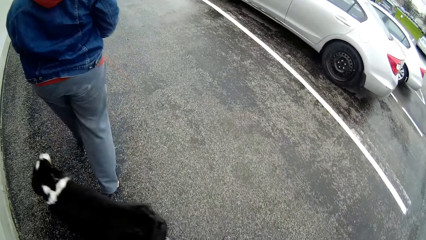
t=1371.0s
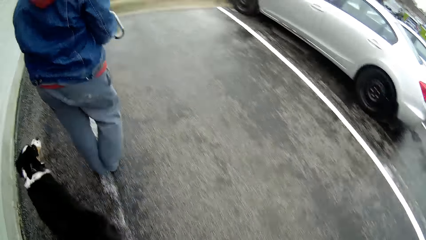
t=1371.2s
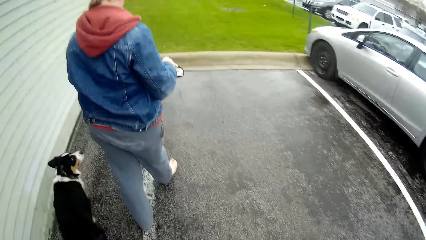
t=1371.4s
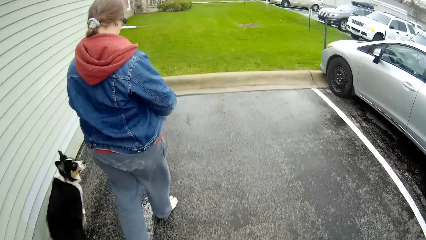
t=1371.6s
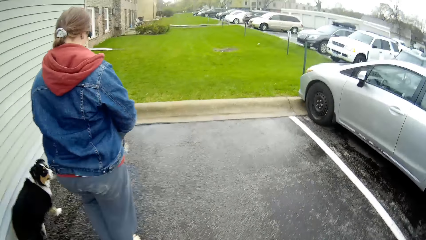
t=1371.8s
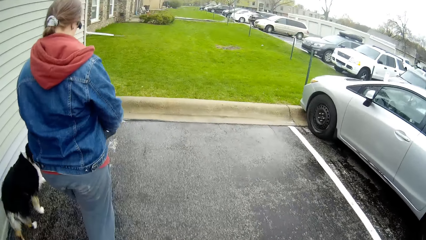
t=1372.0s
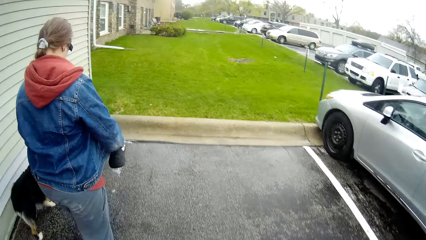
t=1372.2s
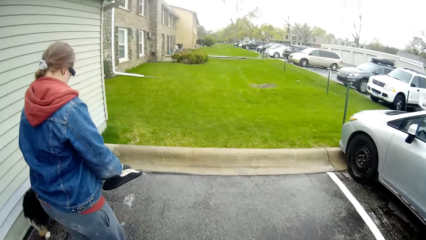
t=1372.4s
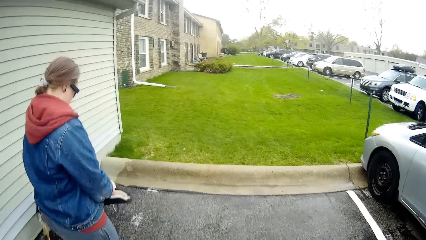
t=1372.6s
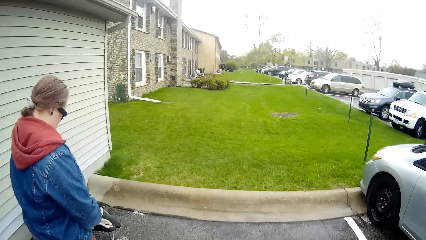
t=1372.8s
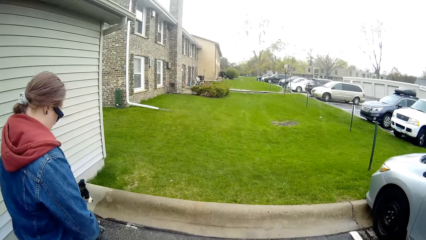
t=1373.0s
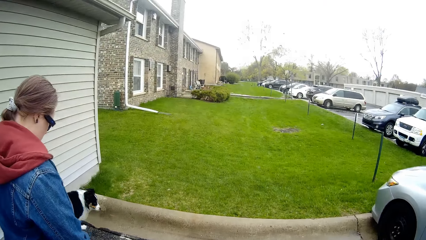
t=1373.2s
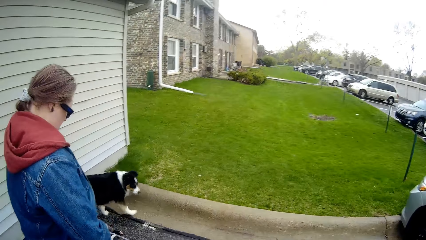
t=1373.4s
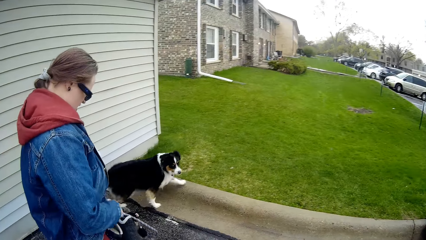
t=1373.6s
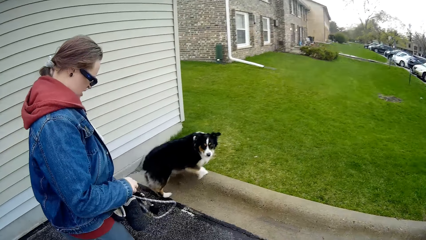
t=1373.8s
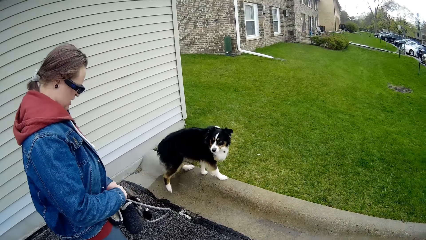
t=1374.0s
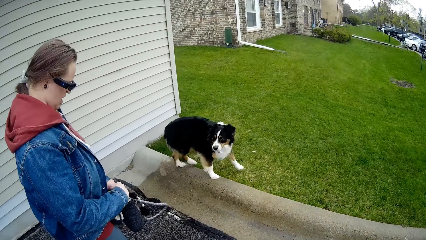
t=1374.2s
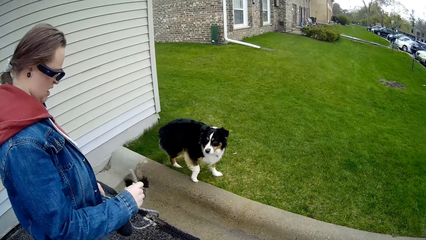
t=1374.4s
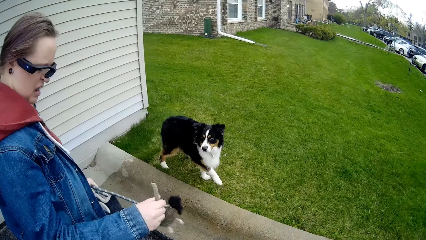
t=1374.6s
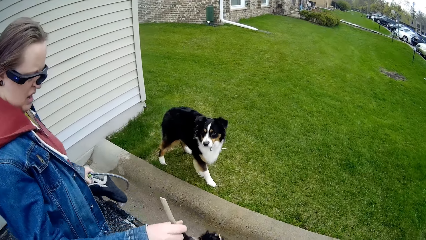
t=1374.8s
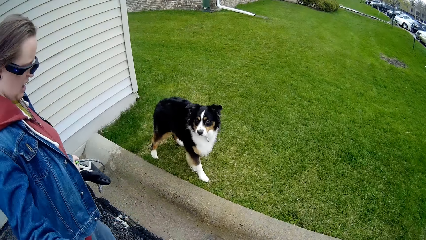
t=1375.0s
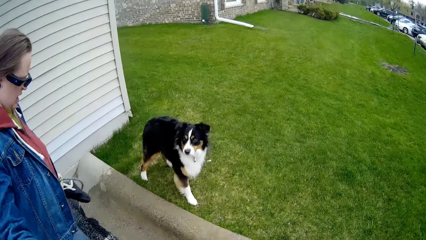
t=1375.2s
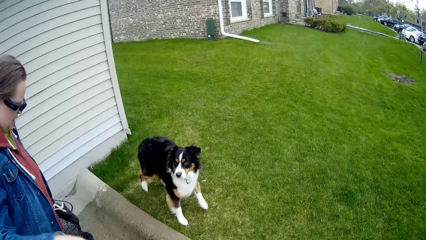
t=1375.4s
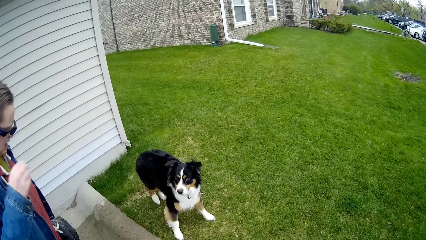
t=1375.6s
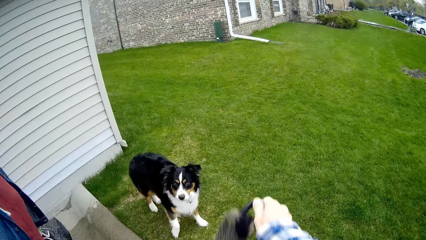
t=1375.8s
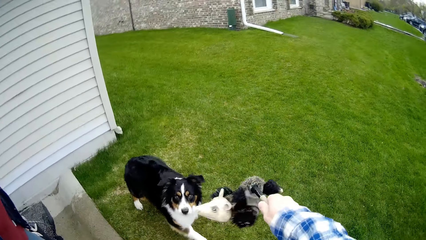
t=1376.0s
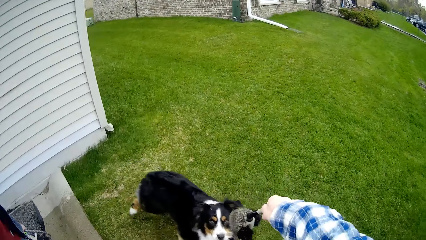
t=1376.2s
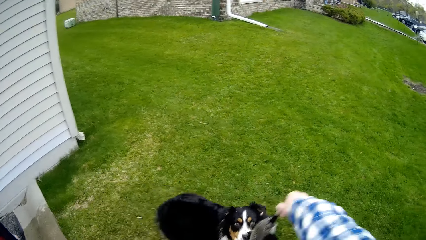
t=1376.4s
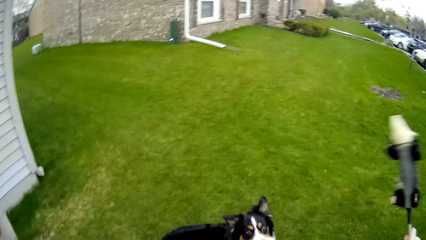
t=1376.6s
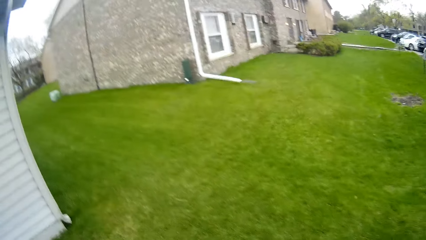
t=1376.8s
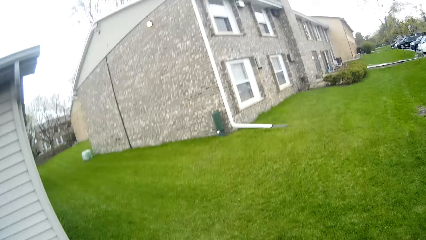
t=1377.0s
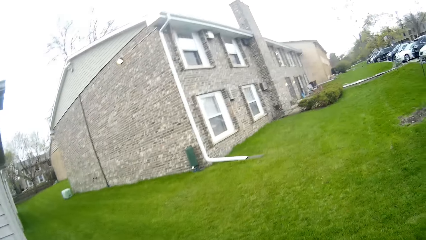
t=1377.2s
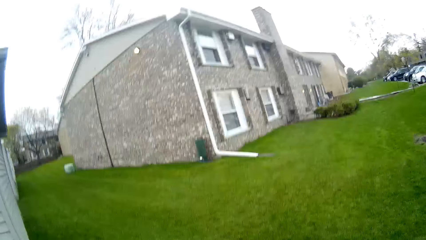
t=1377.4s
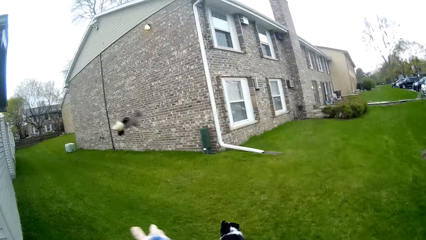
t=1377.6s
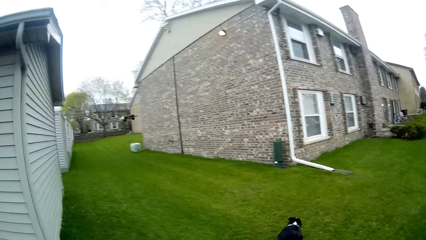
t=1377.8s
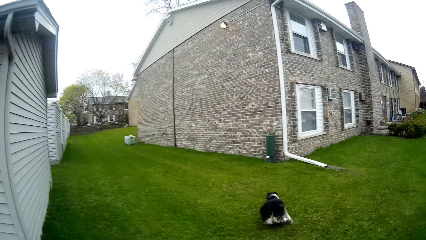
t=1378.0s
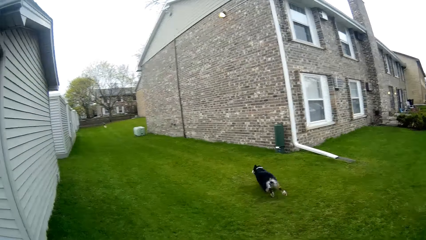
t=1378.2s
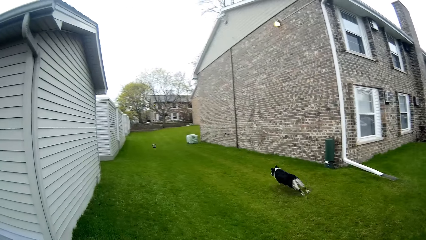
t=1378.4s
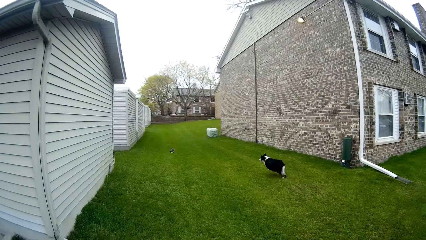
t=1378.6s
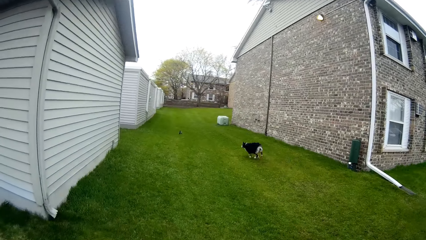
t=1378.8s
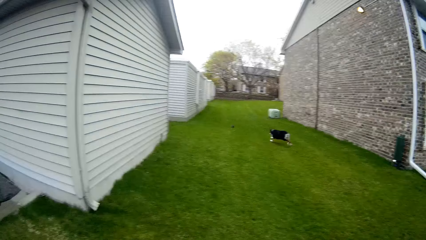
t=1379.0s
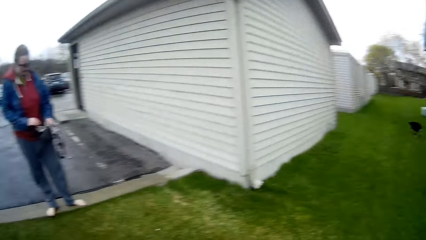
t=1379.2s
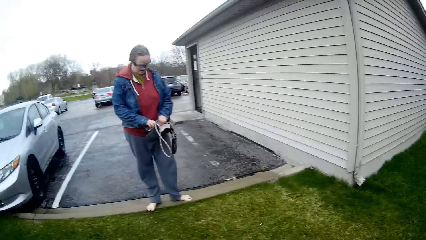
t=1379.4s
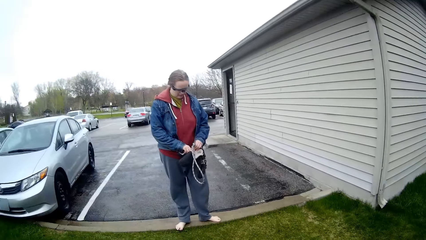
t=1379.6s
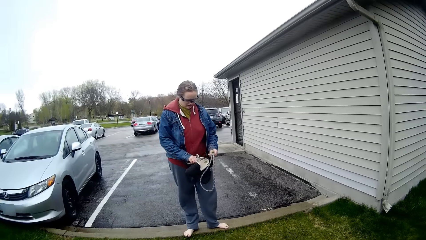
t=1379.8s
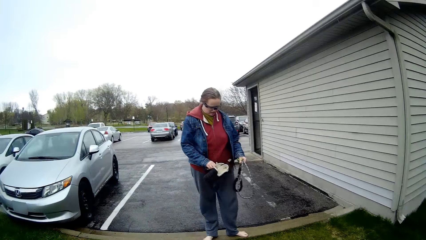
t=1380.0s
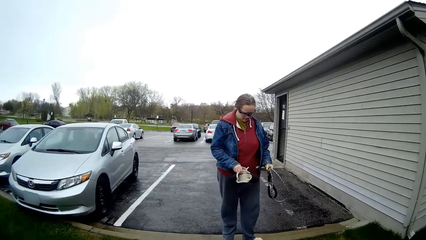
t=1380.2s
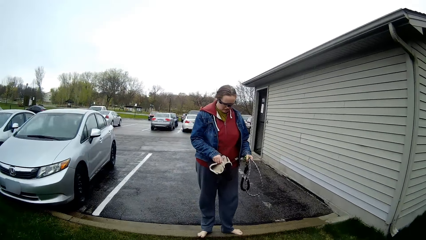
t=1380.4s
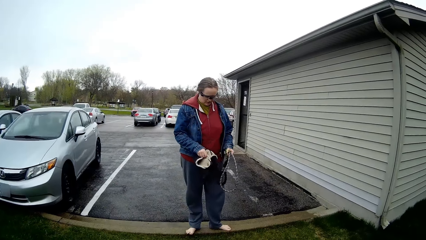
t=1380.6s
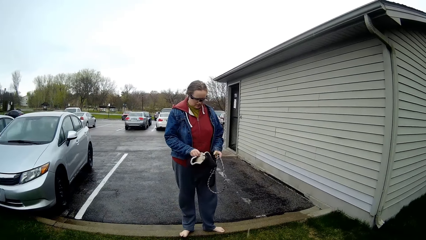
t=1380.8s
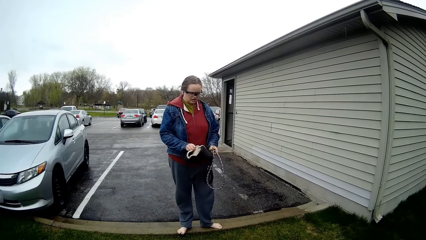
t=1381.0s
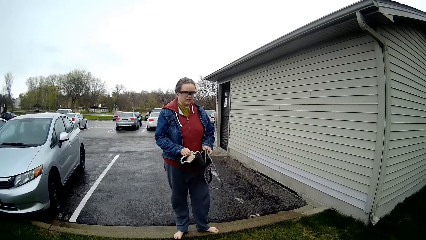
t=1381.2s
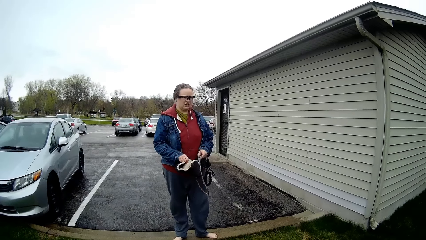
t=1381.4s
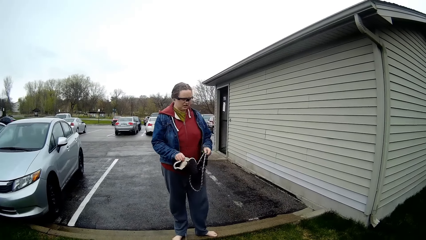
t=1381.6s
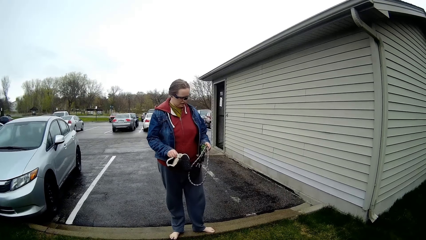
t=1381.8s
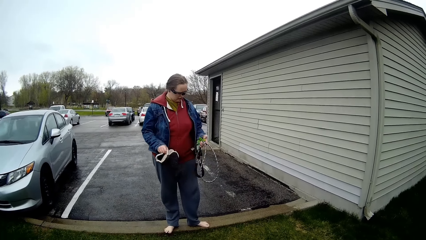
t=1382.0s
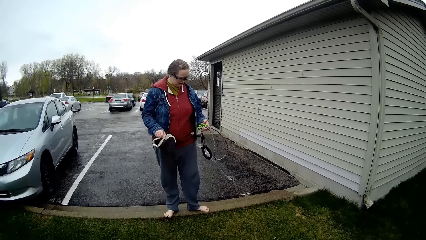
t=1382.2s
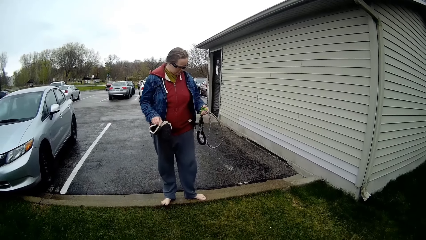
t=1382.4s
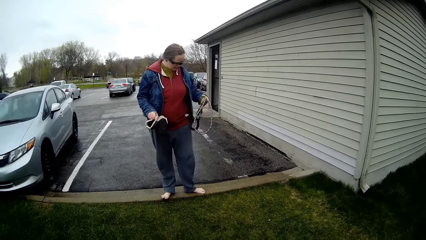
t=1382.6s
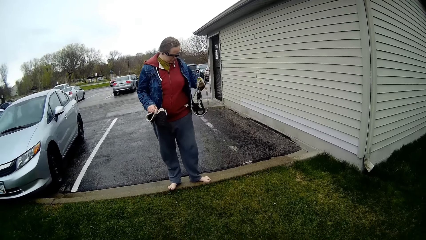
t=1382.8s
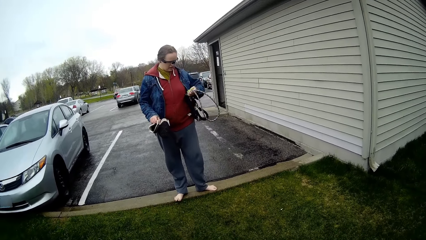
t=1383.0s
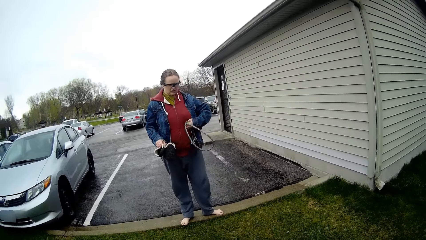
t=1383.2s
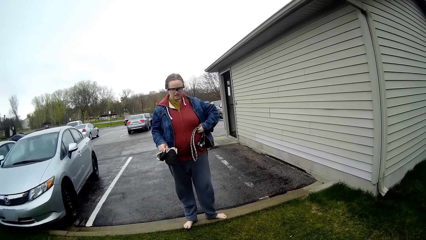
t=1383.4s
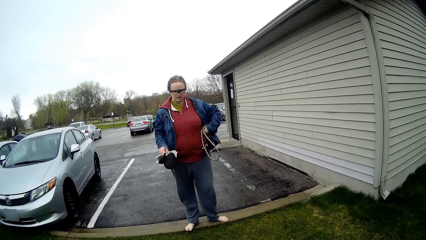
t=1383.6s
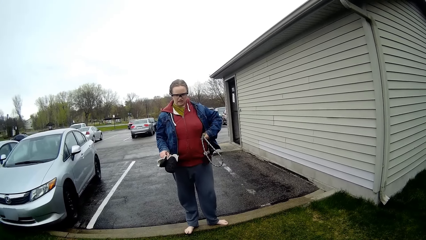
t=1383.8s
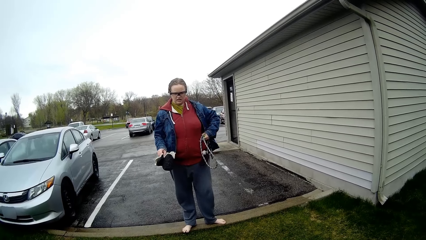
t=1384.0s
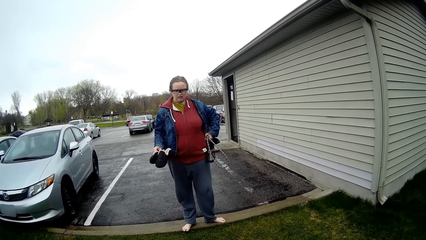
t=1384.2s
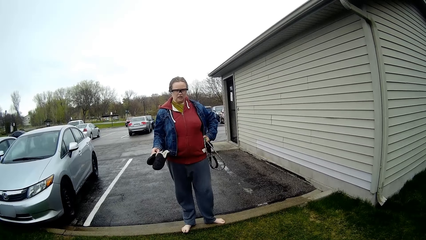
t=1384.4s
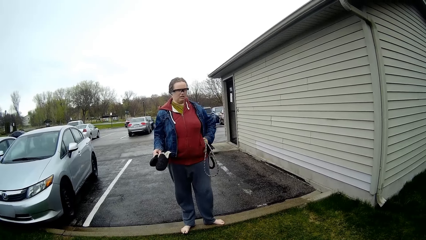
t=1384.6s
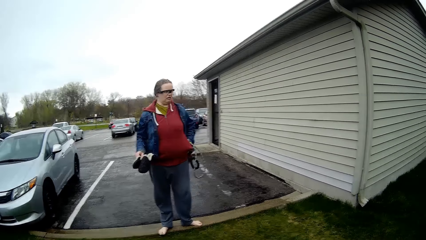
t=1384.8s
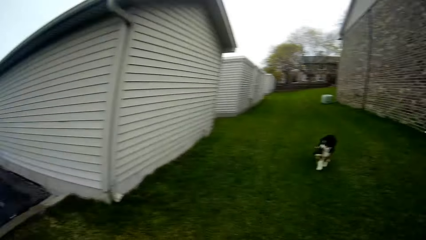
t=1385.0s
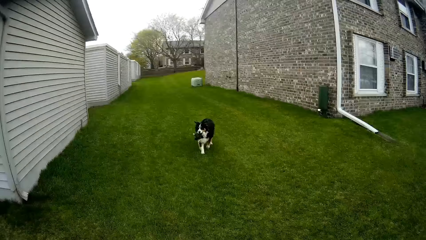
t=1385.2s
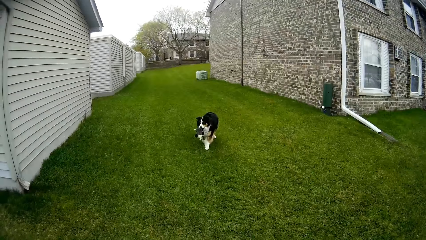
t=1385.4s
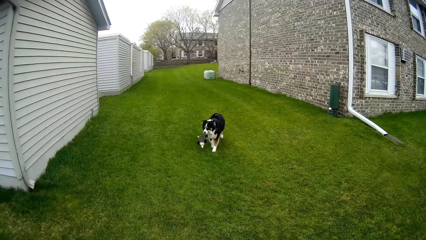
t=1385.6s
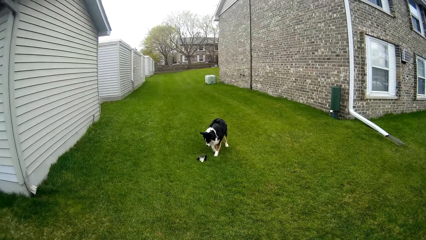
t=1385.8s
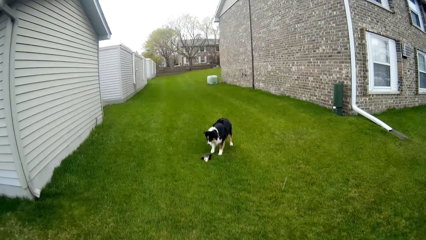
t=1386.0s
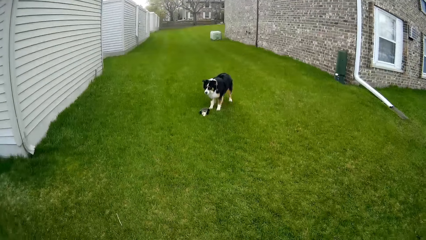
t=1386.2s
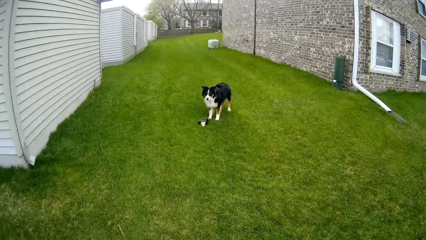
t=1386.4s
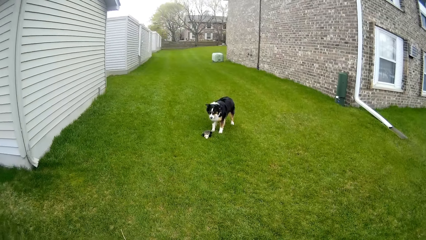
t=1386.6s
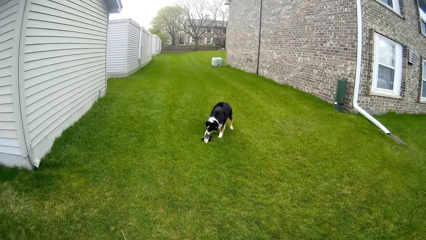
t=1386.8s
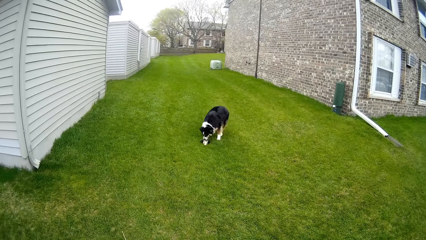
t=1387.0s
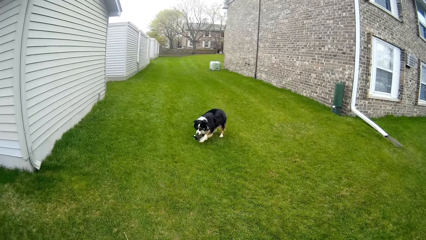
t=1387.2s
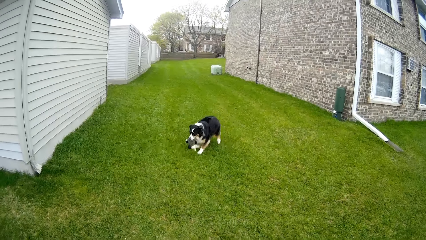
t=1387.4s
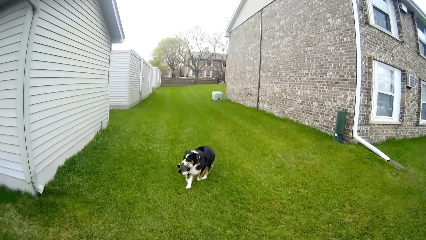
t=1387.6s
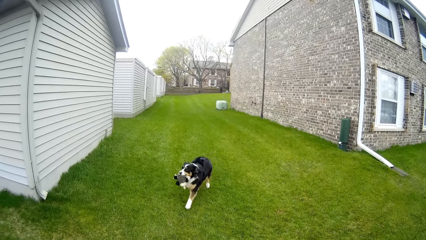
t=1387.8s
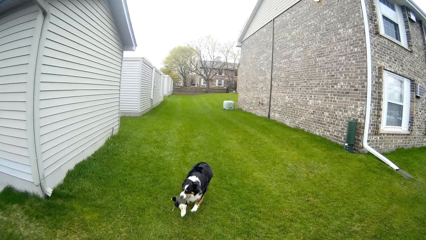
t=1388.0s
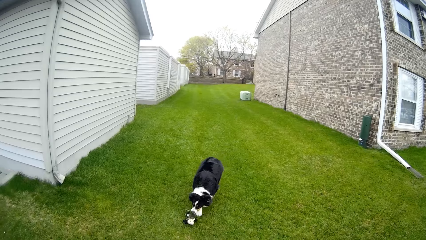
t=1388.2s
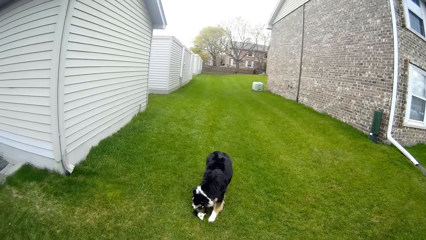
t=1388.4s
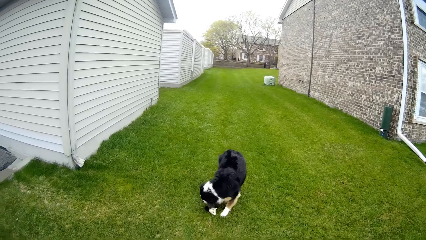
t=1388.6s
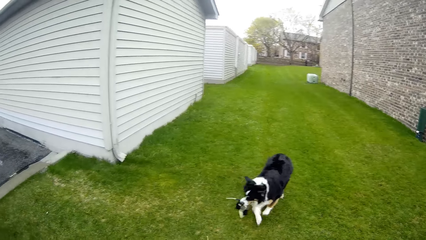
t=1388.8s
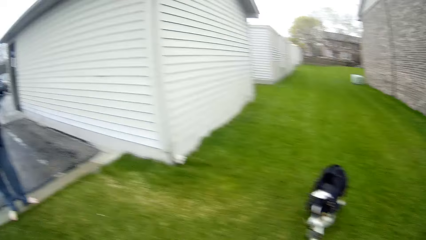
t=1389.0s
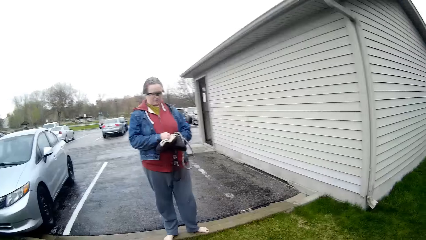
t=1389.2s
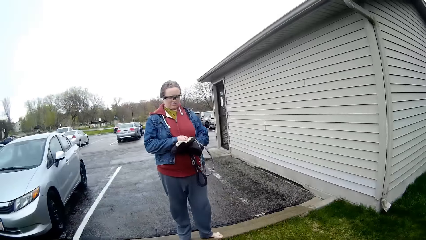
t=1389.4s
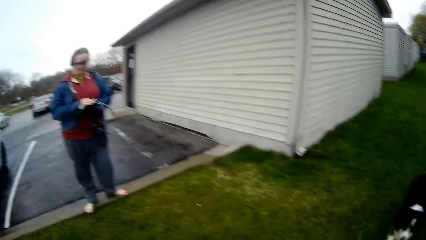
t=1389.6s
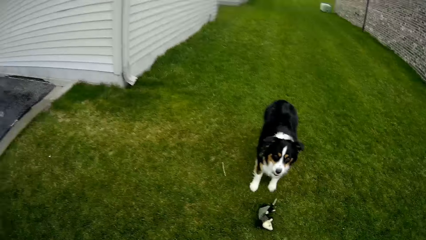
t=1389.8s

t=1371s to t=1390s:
The woman does something. The camera wearer speaks to the dog. He gives something to the dog. He throws a toy with his right hand to a lawn. He plays with the dog. The dog runs after the toy. The woman transfers the pair of slippers in her right hand to her left hand. The camera wearer looks around. The woman holds something with both hands. The woman swings a rope in her right hand. The camera wearer converses with the woman. The woman puts her left hand in her pocket. The woman scrubs her body with the left hand. The camera wearer looks around. The dog drops the toy in its mouth on the lawn. The dog picks up the toy on the lawn with its mouth. The camera wearer does something. The dog drops the toy in its mouth on the lawn. The dog picks up the toy on the lawn with its mouth.
